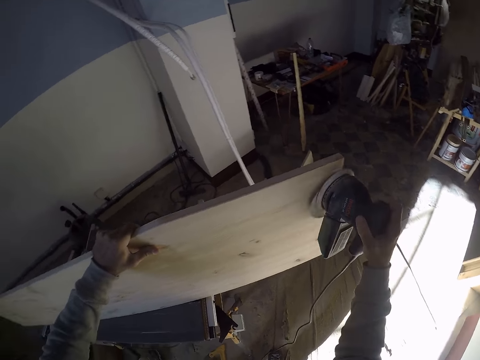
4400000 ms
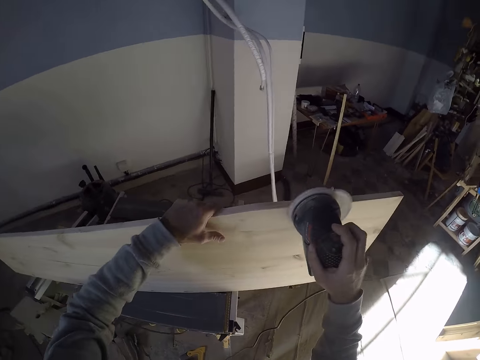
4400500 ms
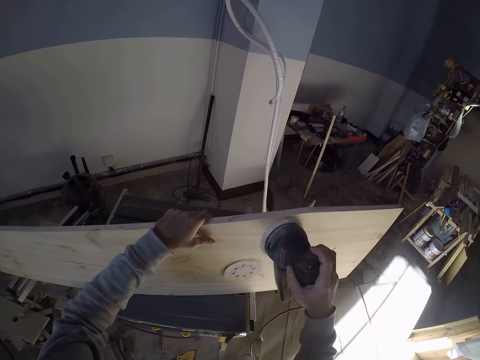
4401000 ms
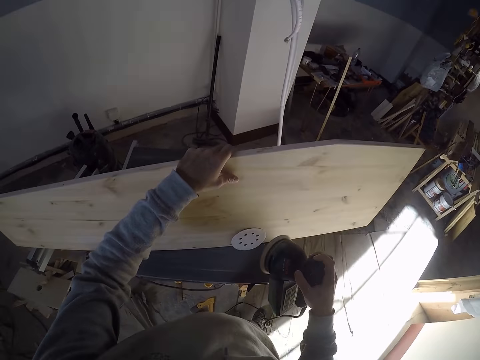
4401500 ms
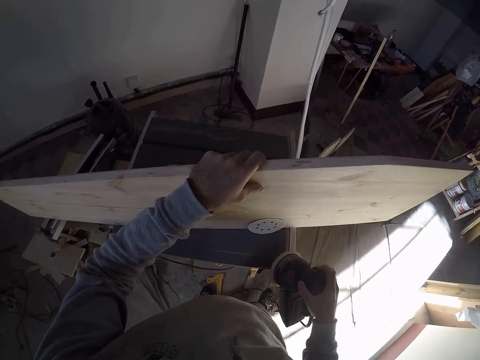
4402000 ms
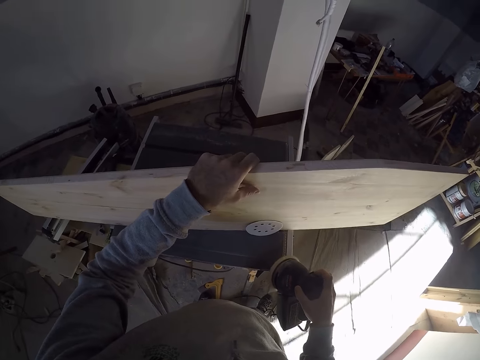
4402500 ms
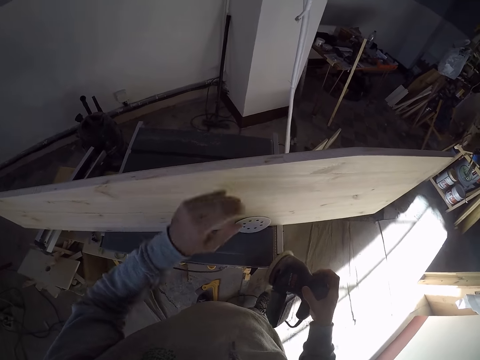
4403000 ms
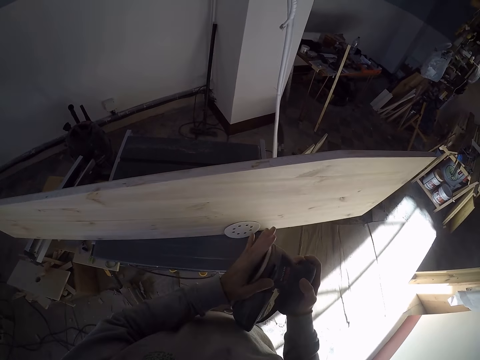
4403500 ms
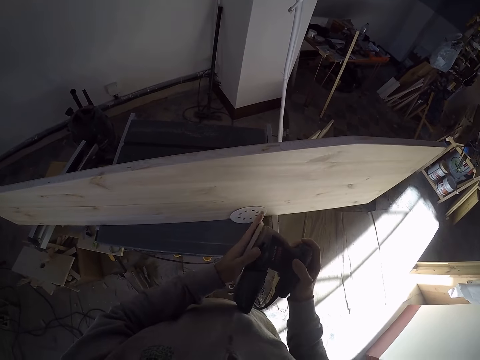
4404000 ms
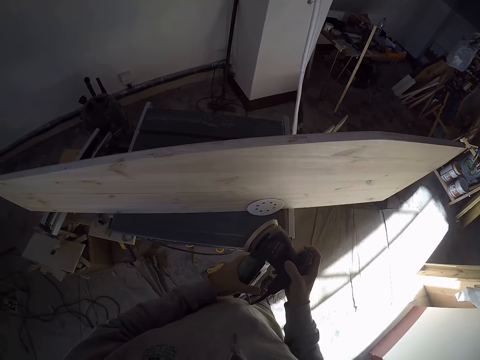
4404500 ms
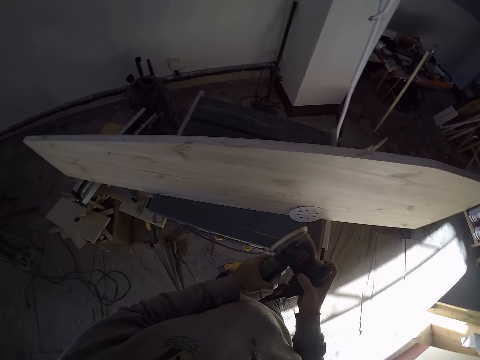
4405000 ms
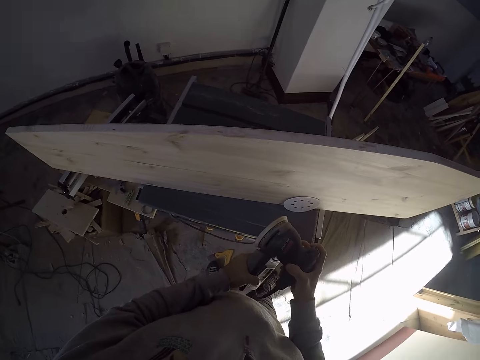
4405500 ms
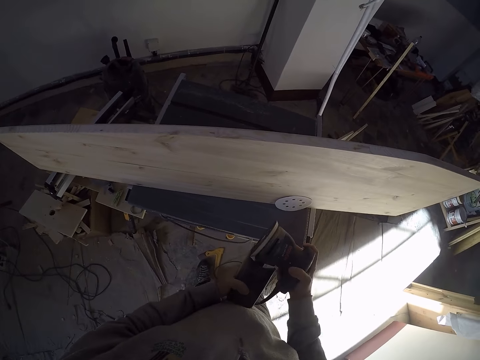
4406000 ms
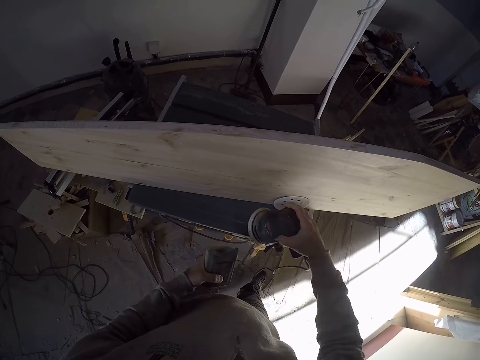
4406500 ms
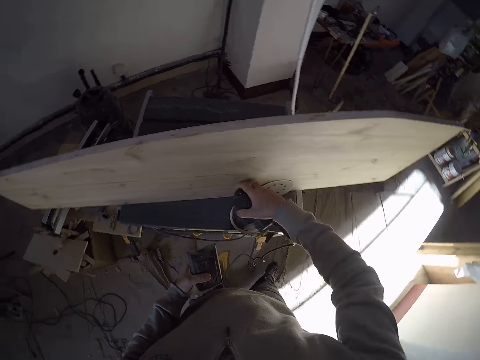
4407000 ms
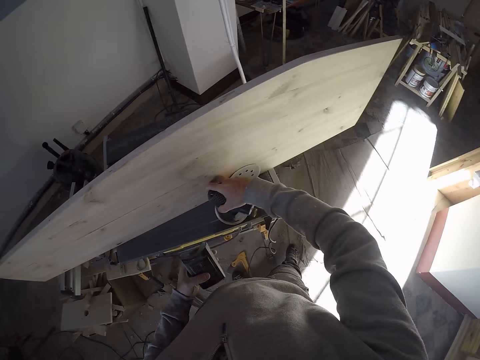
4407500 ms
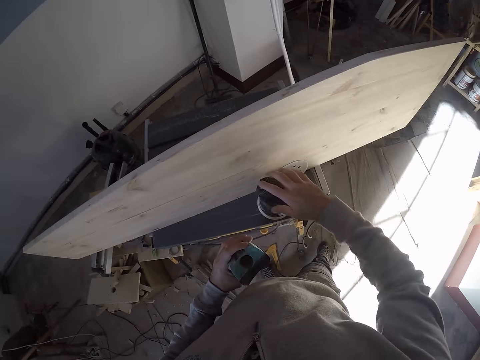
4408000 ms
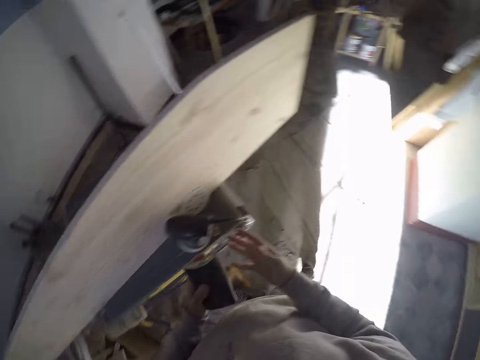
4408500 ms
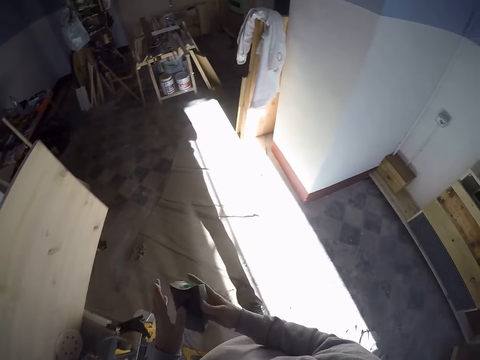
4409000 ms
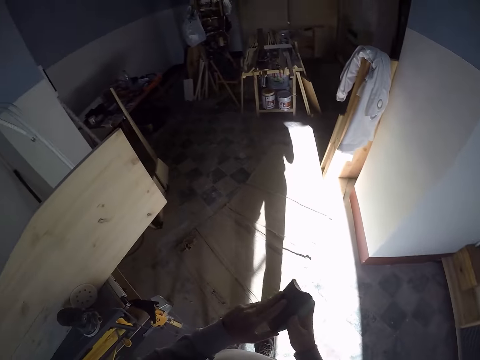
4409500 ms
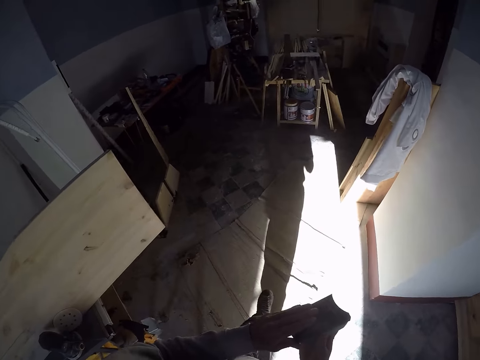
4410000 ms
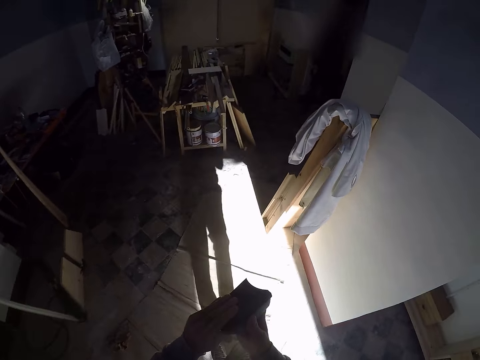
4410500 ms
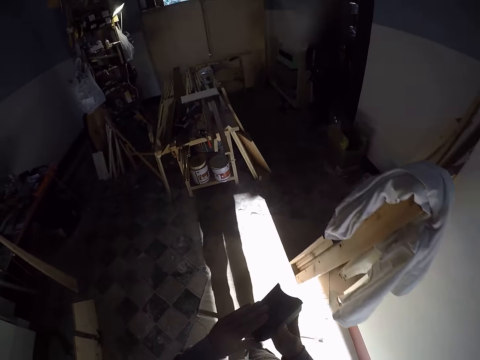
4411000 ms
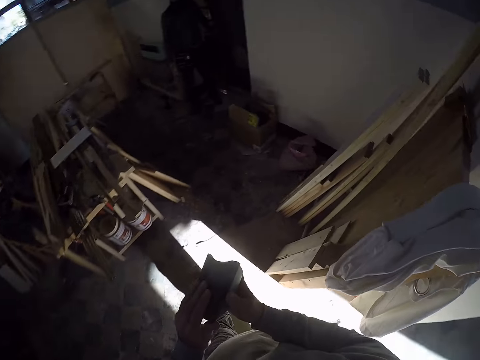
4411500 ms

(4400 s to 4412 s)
The camera wearer holds the grinder plate with both hands. He rubs the sanding pad of the sander with his left hand. He detaches the dust canister from the body of the sander with his left hand. He places the body of the sander on the table with his right hand. He holds the dust canister with his right hand. He walks around.

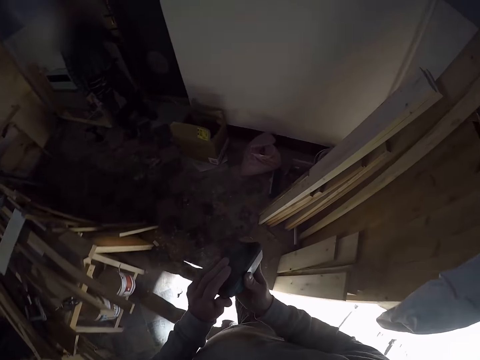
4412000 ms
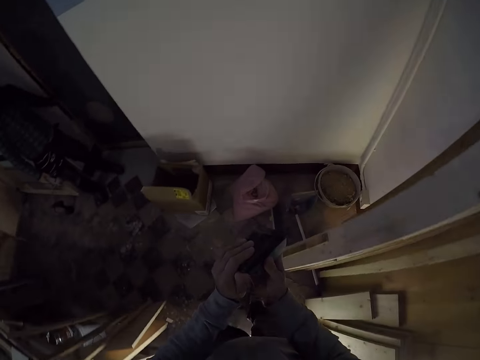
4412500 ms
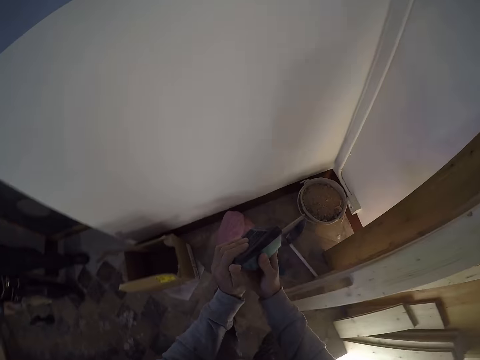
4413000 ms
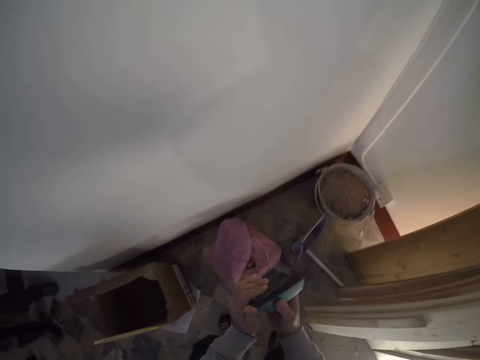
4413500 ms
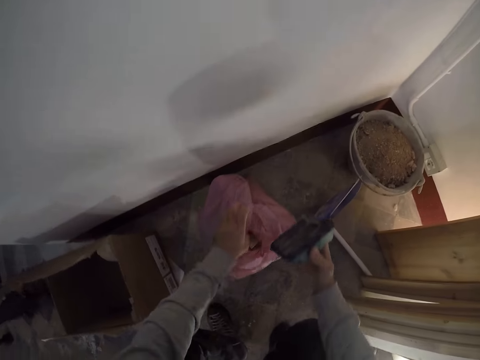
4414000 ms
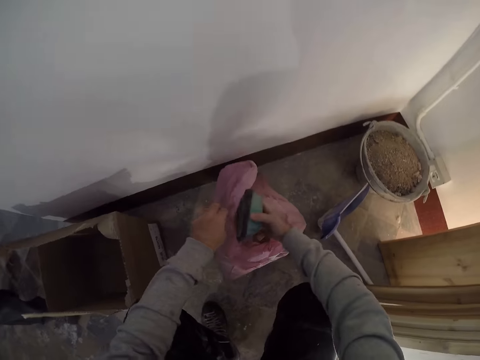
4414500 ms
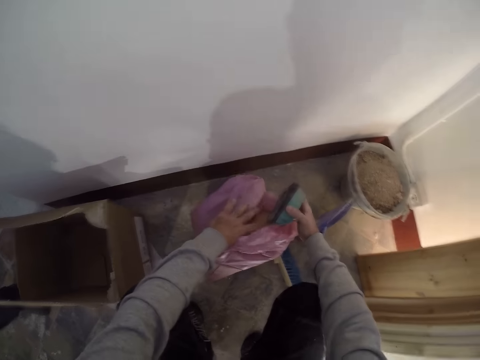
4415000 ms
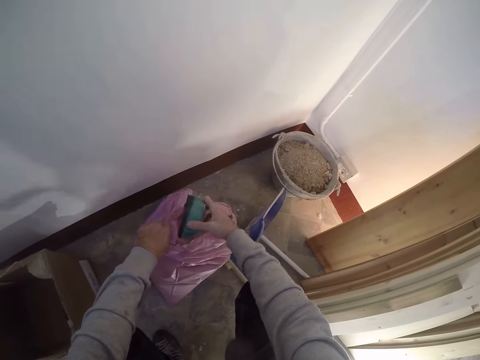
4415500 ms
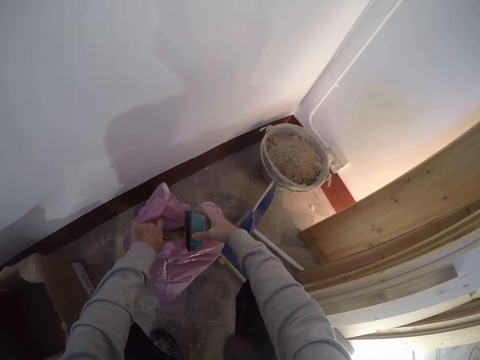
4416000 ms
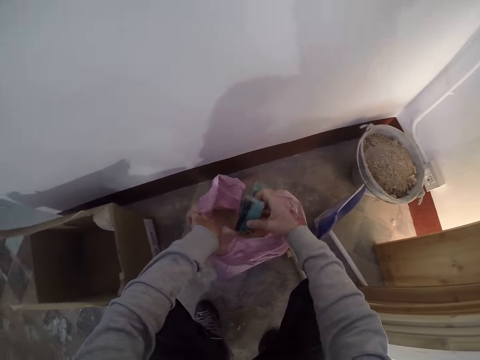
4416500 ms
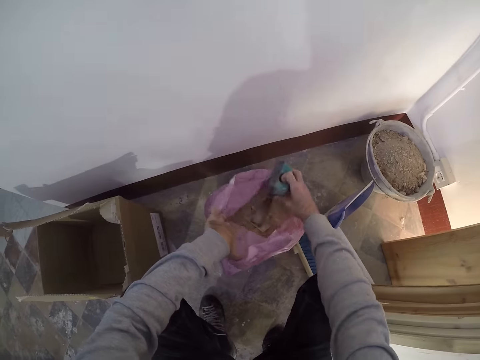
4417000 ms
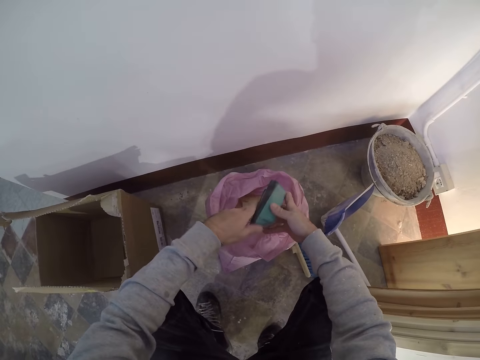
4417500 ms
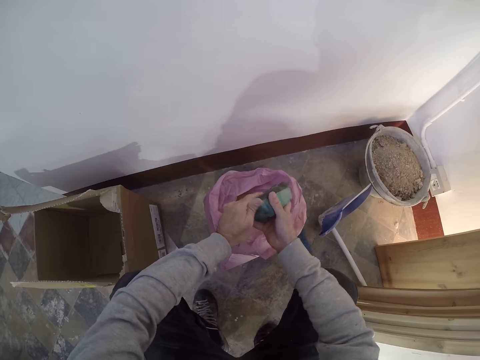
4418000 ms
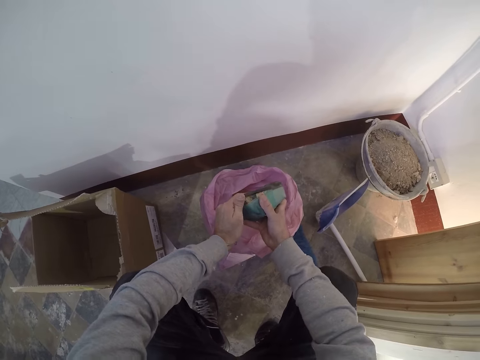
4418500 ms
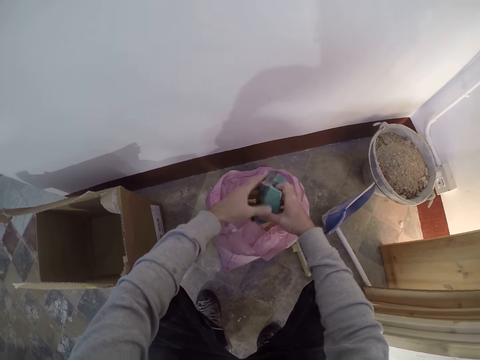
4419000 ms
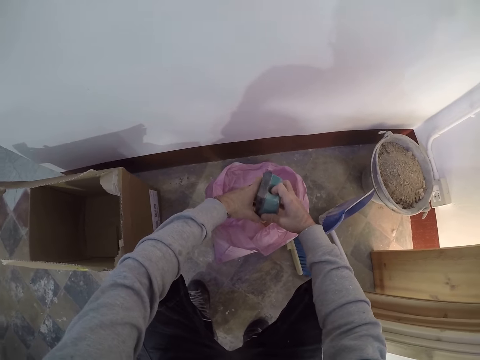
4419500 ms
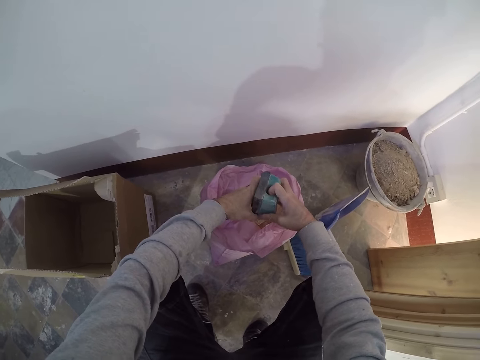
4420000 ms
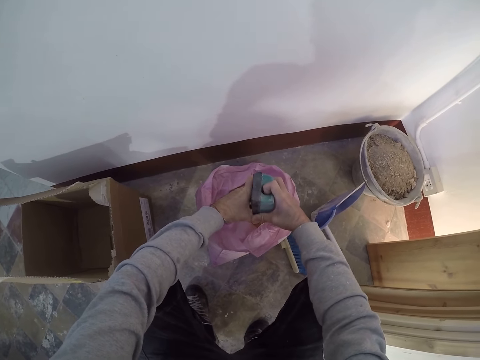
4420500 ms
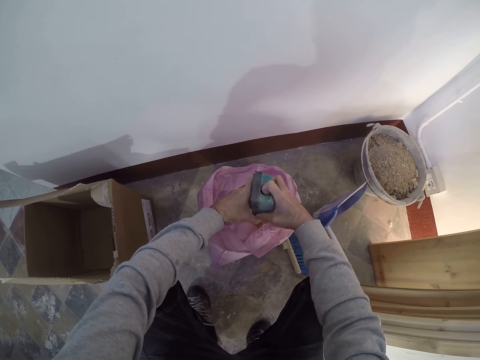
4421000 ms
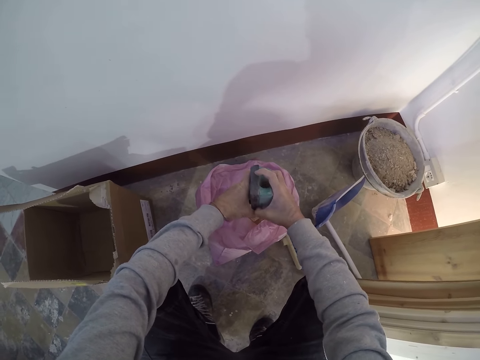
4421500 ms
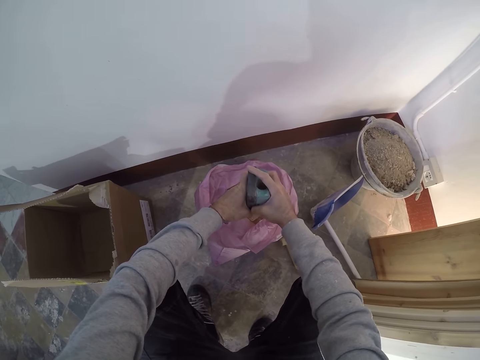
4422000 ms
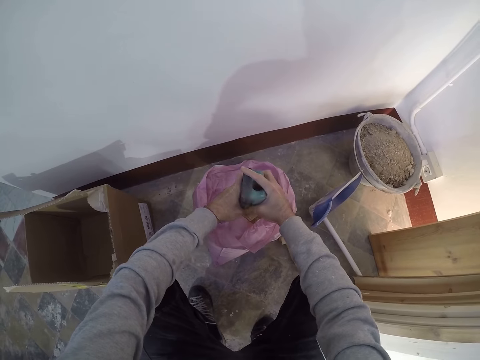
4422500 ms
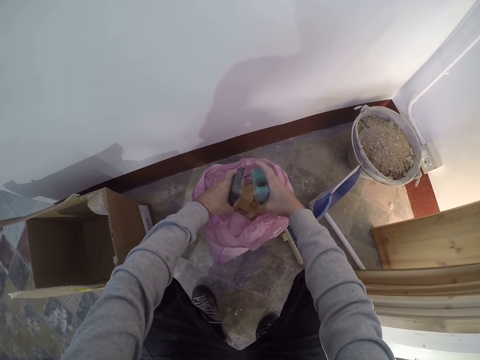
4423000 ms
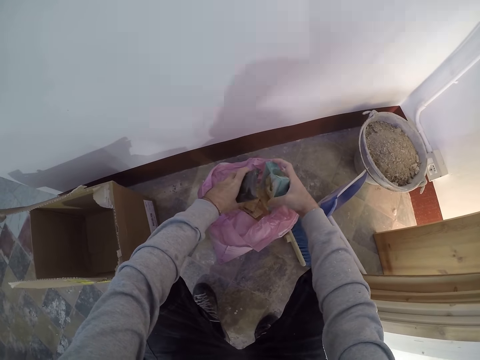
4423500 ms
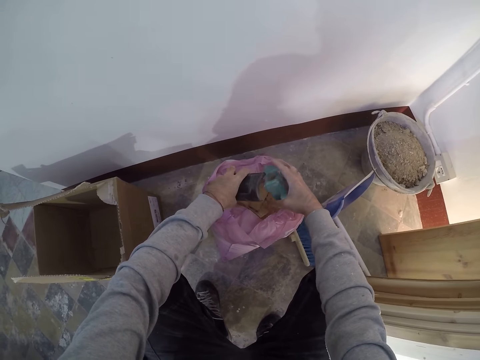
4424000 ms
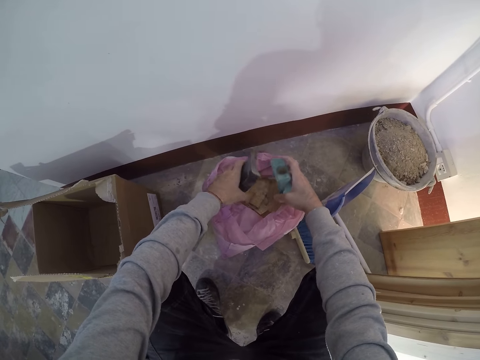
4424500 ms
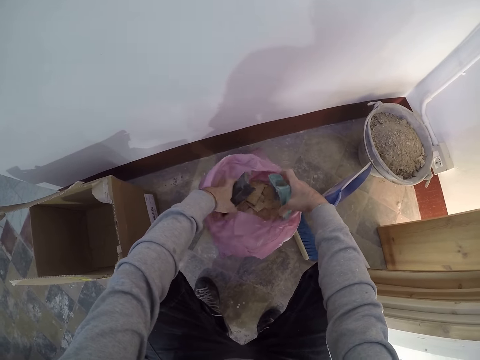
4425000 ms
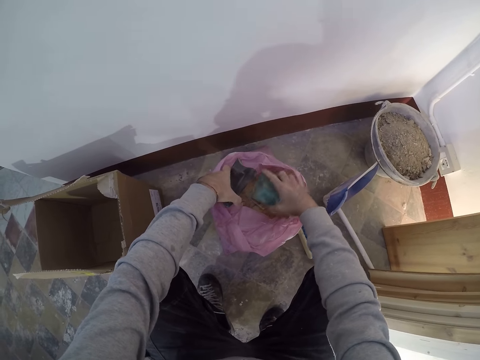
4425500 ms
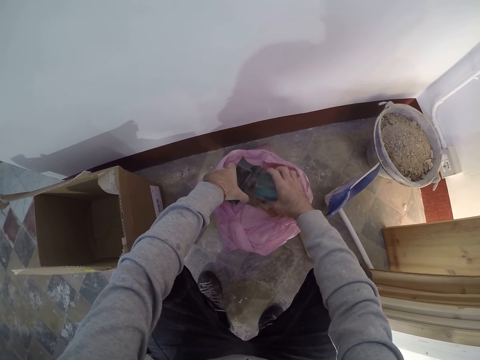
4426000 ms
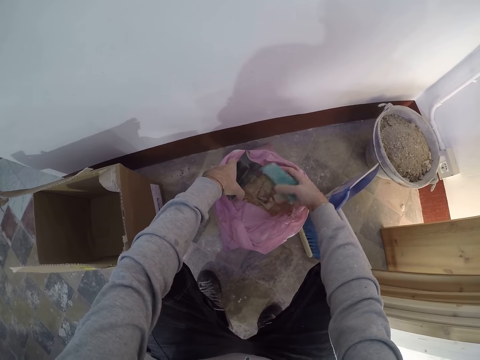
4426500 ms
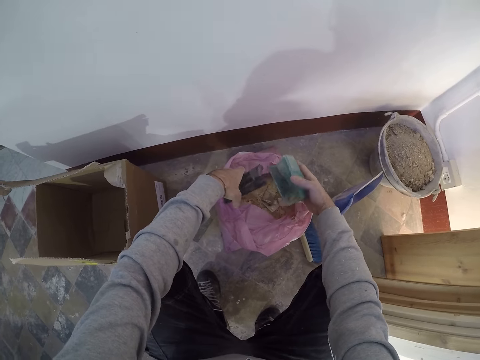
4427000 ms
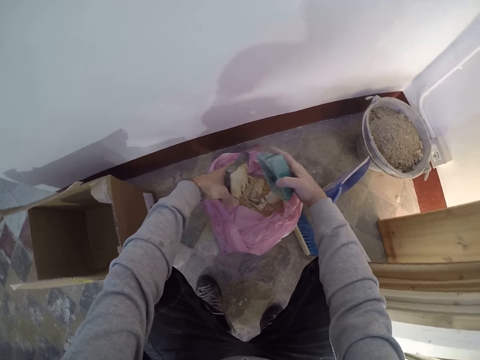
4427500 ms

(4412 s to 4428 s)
The camera wearer opens a nylon on the floor with his left hand. He holds the paper. He opens the nylon on the floor with both hands. He opens the dust canister with both hands. He shakes the dust canister filter and cover with both hands. He pours the sawdust in the paper.
